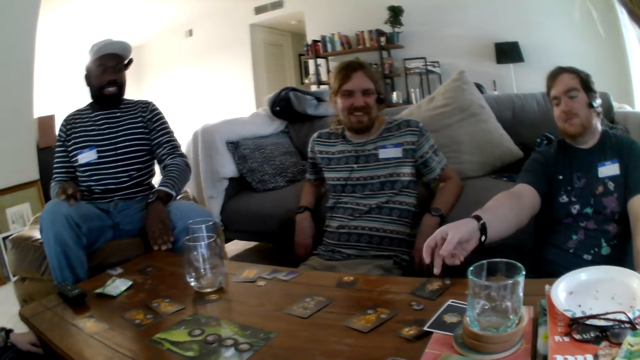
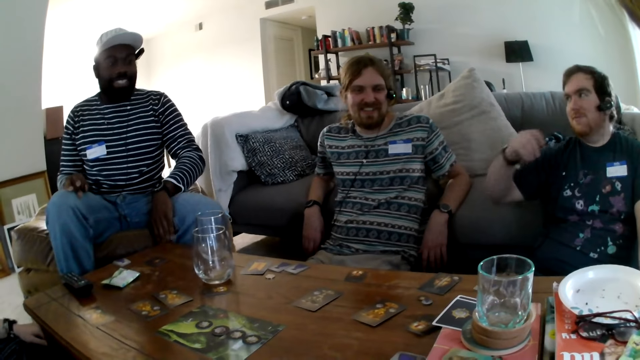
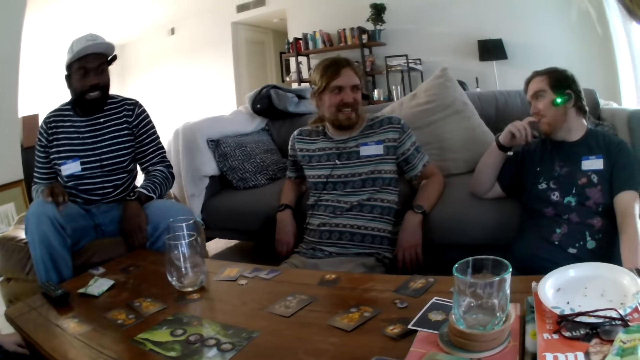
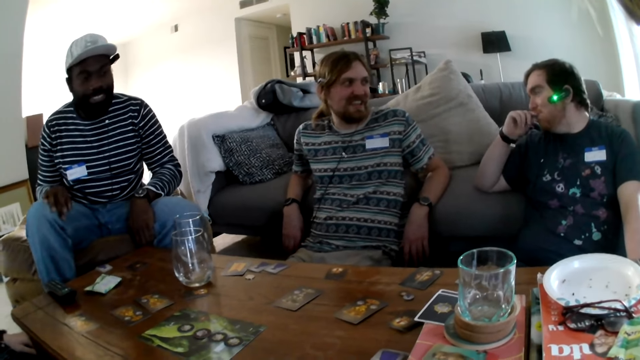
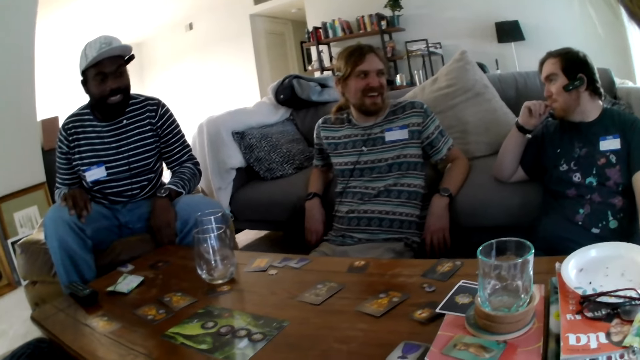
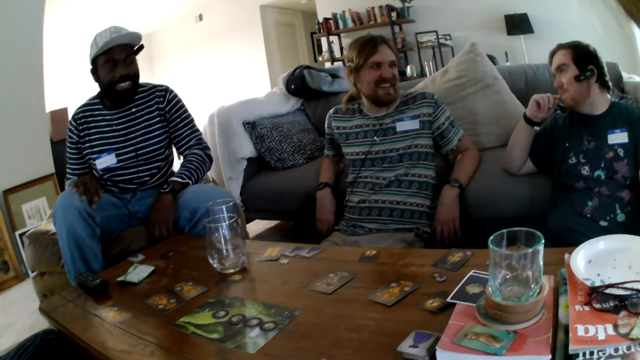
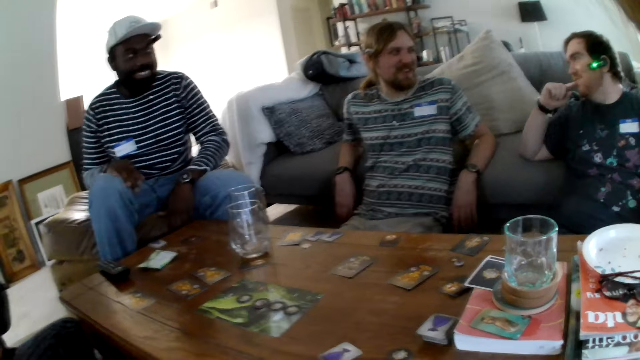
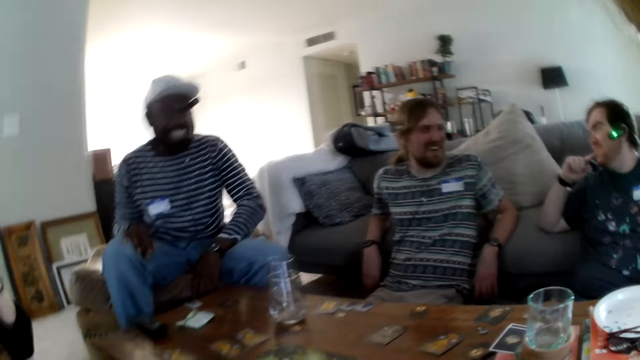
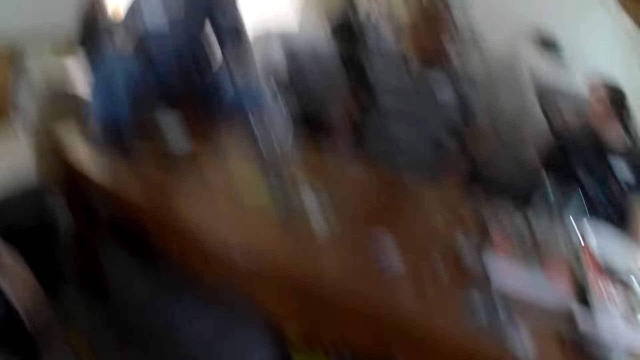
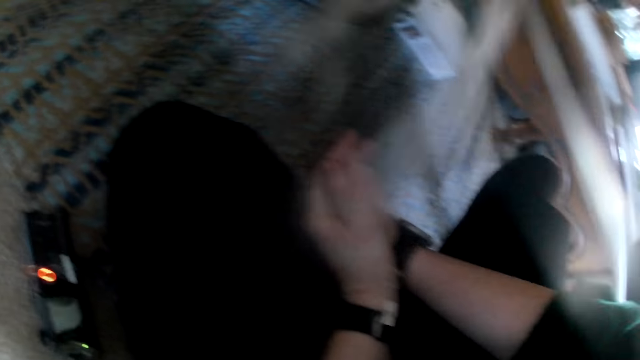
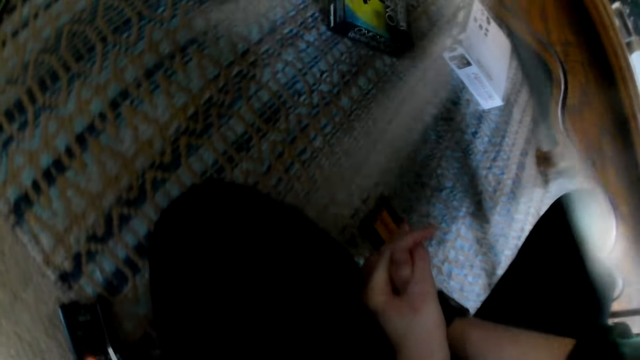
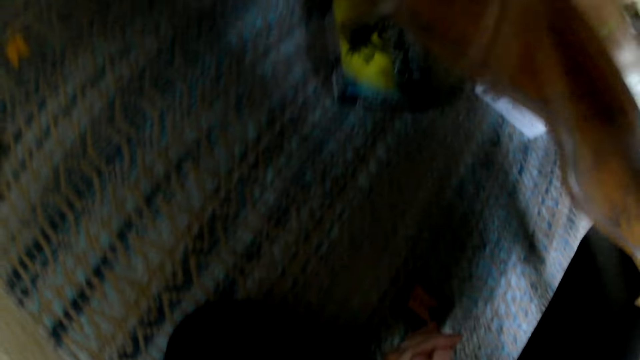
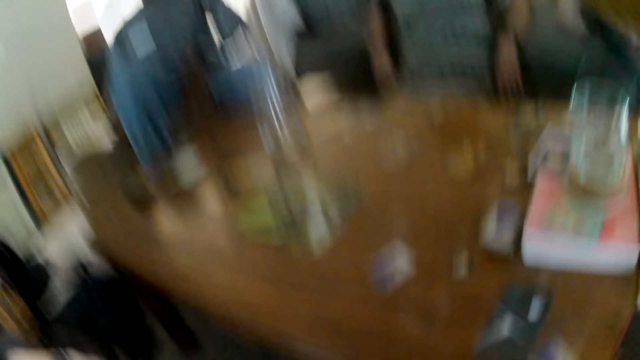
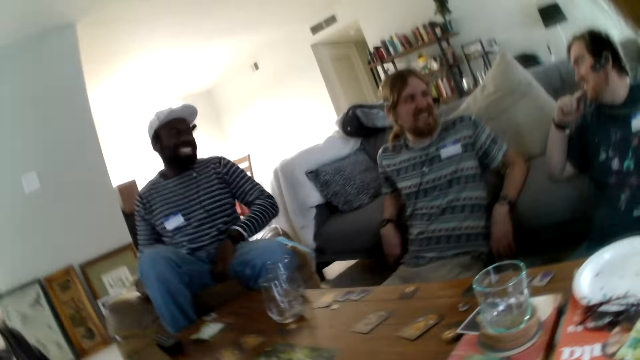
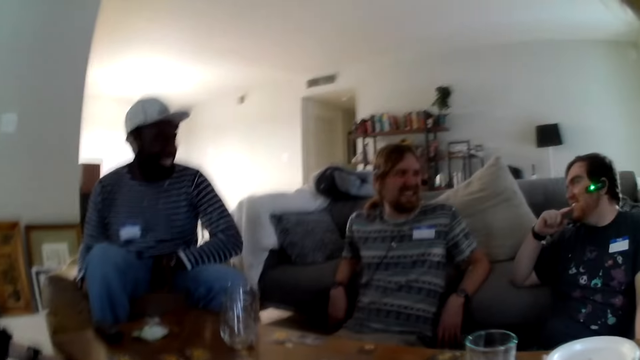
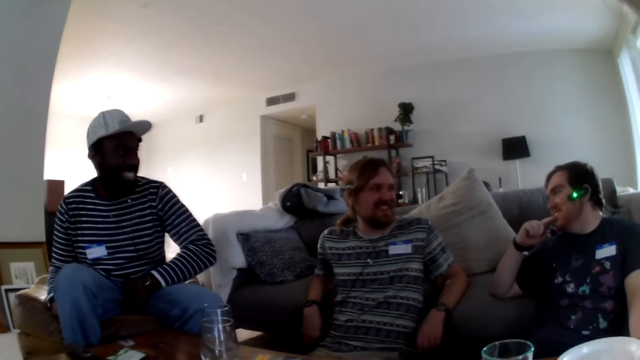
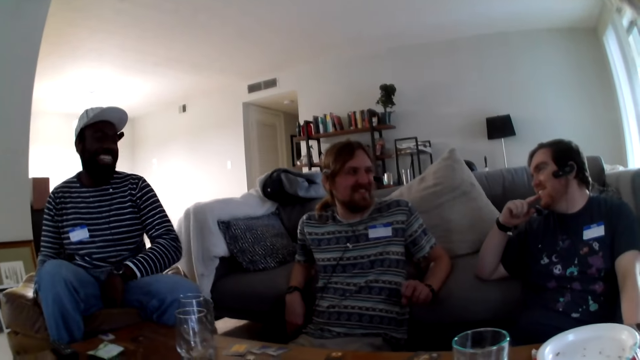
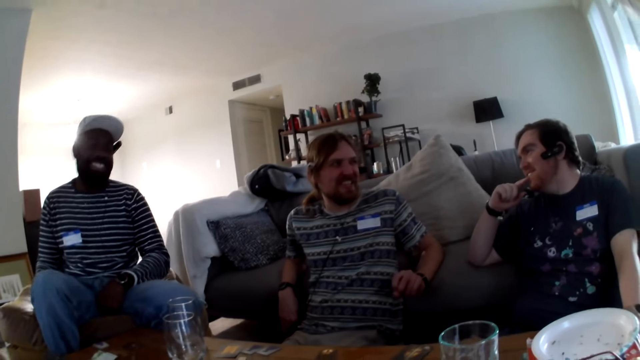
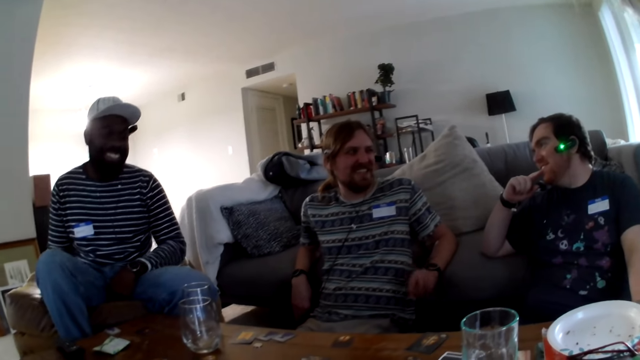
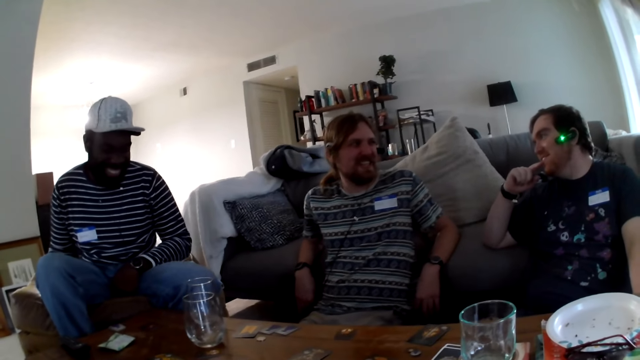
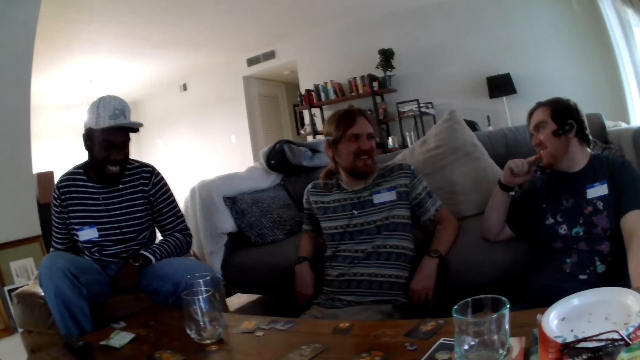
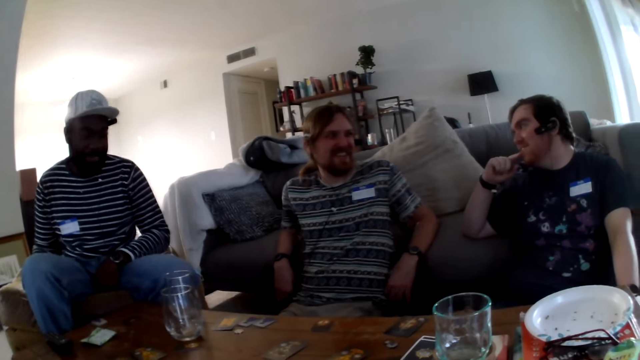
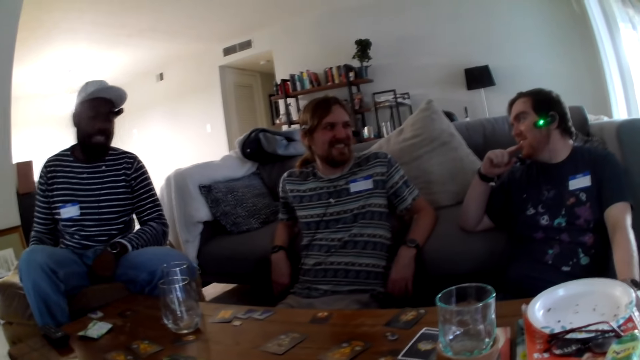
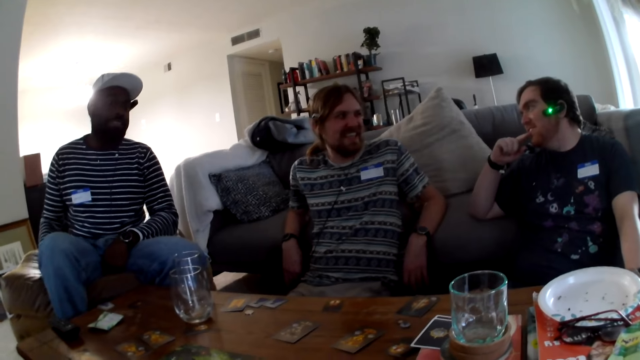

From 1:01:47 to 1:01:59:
A person picks up a card. The camera wearer holds hands together.

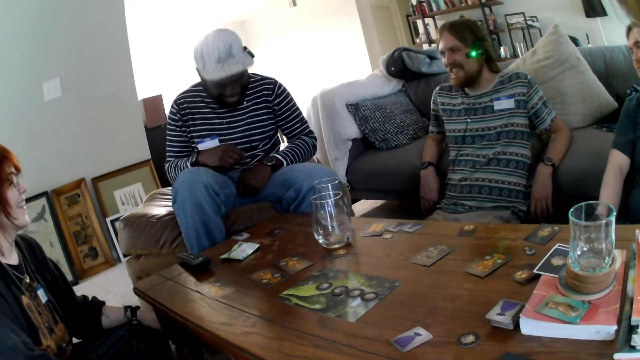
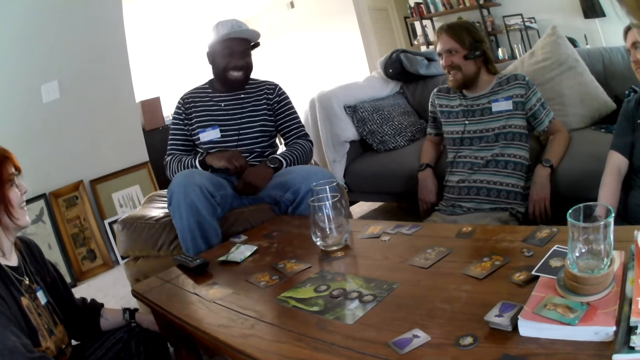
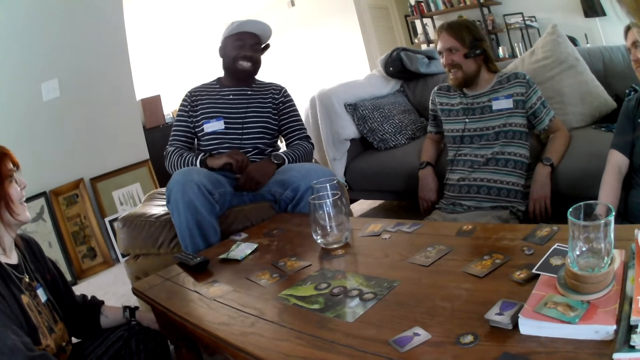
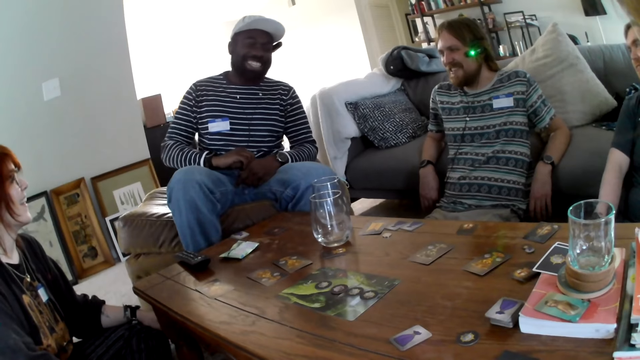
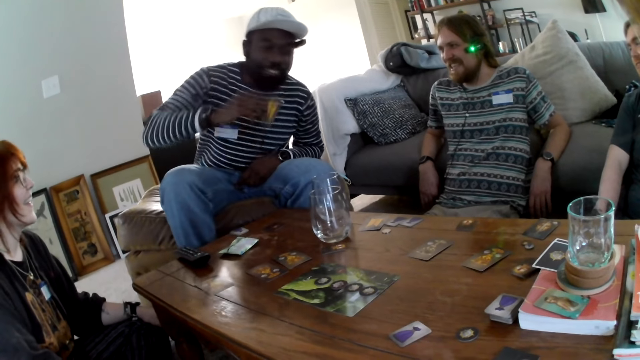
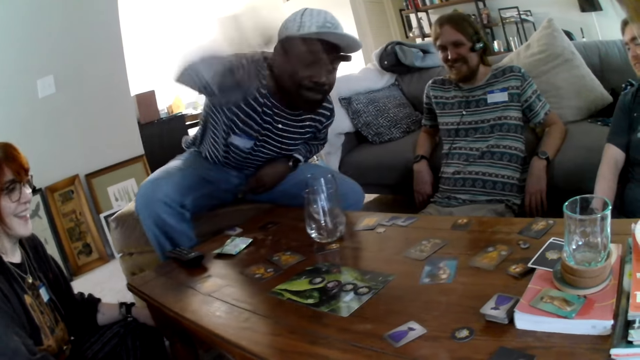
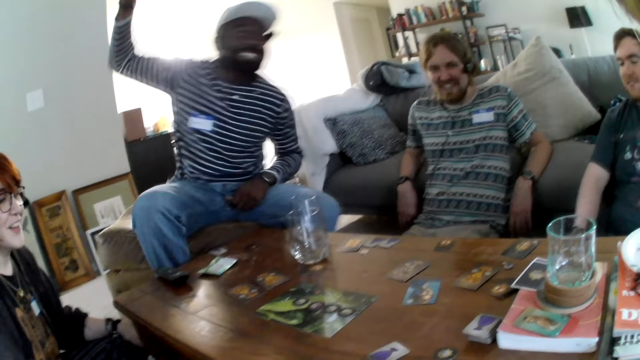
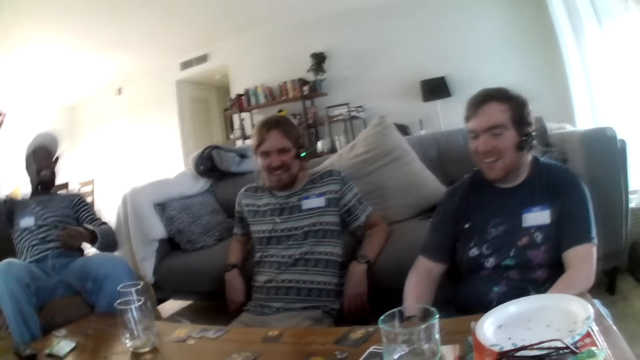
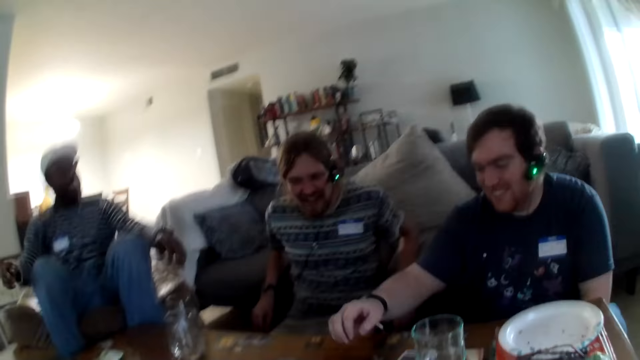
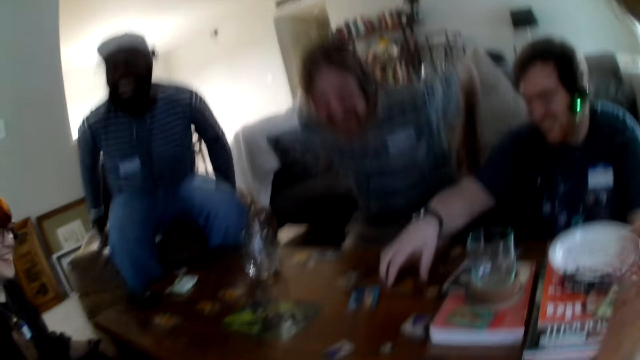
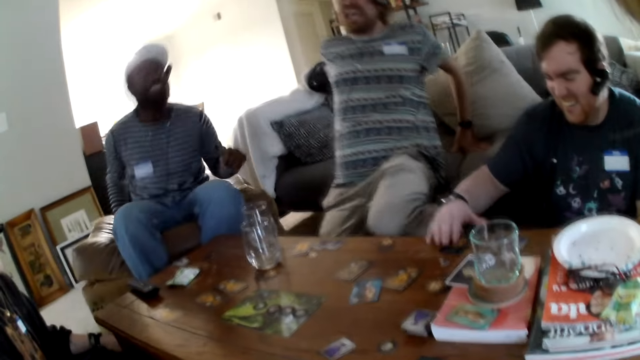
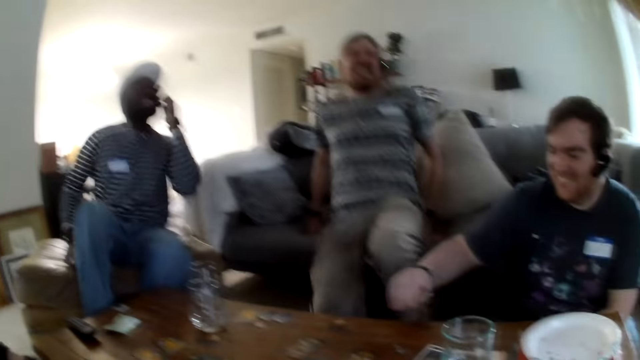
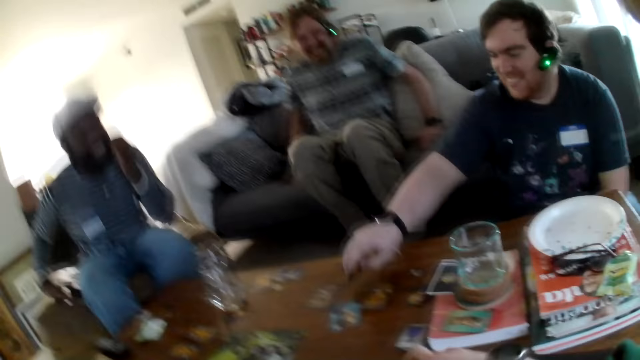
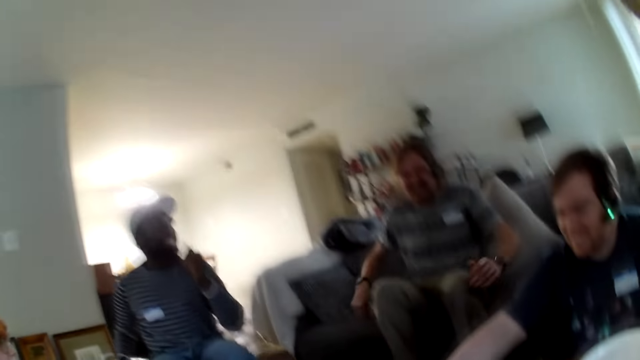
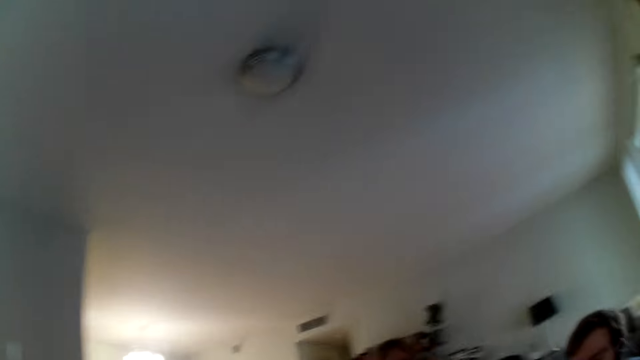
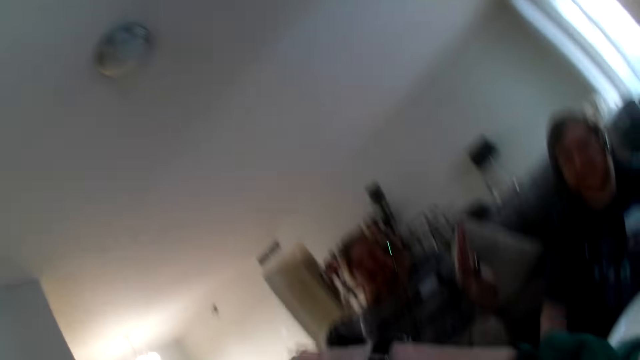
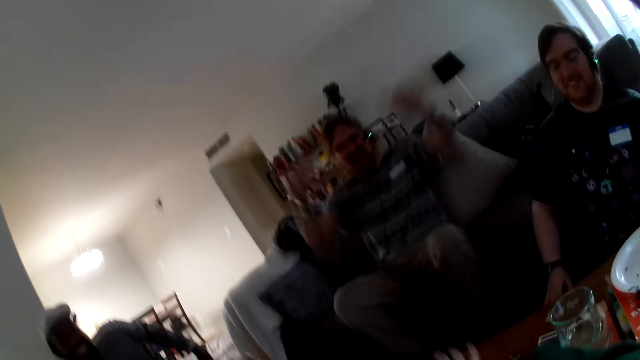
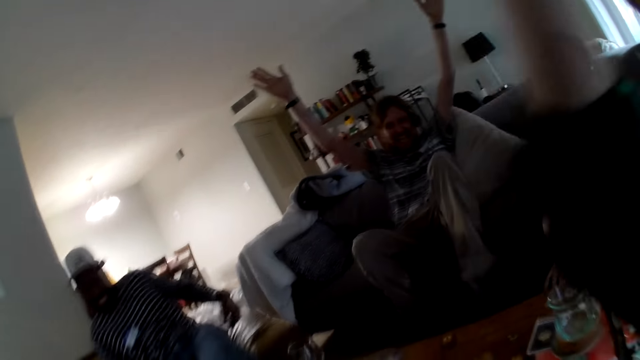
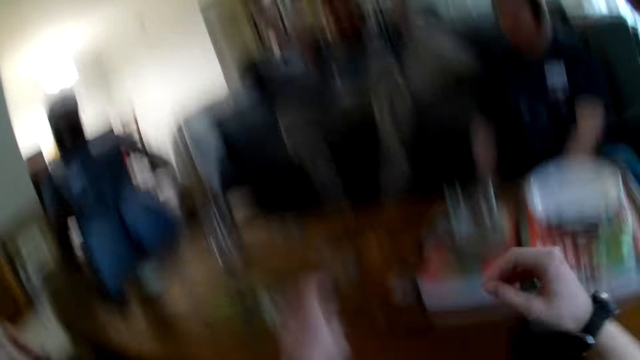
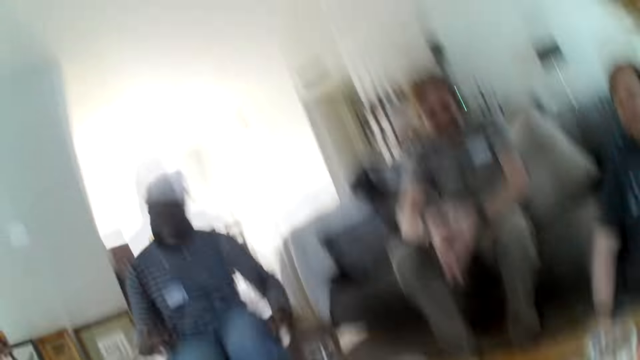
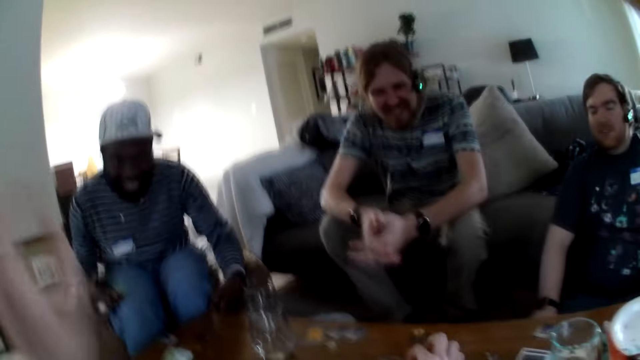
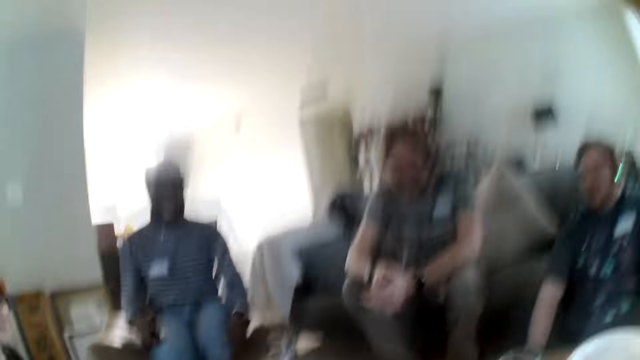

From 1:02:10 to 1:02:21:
A person puts a card on the table. The person puts the card on the table while shouting.
